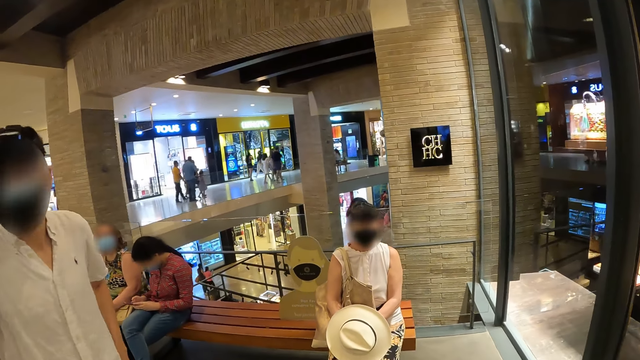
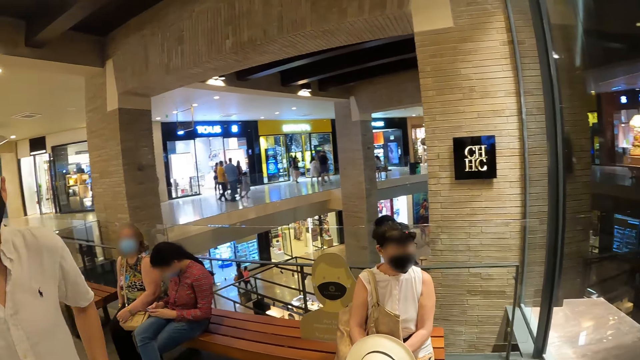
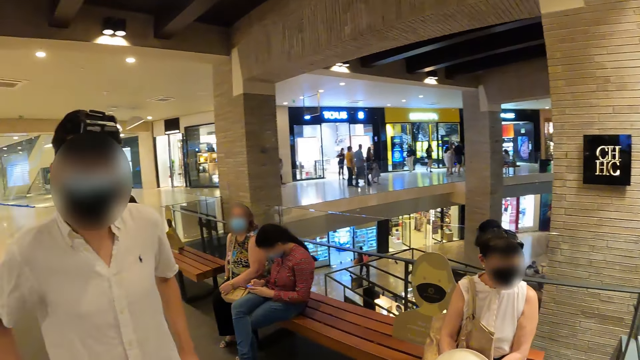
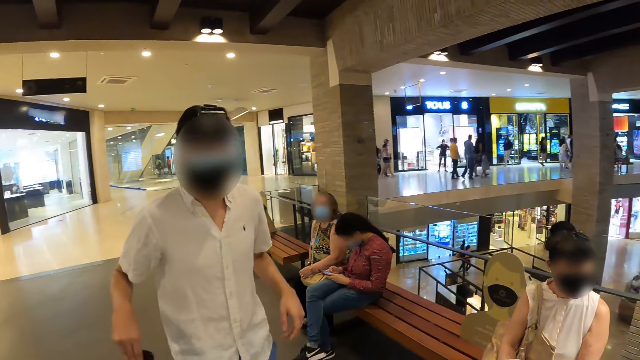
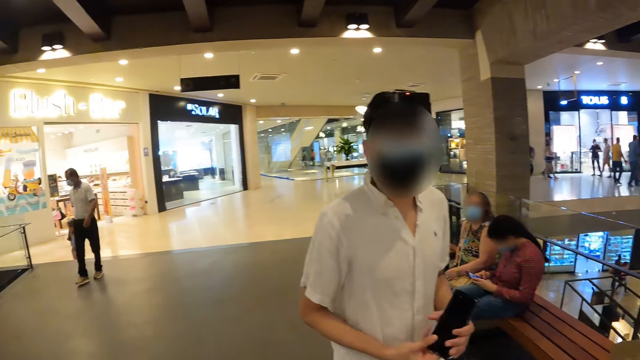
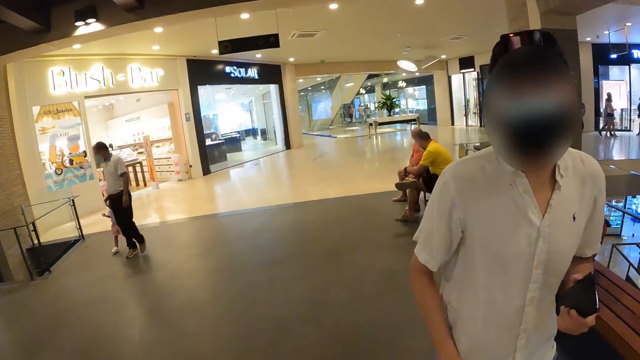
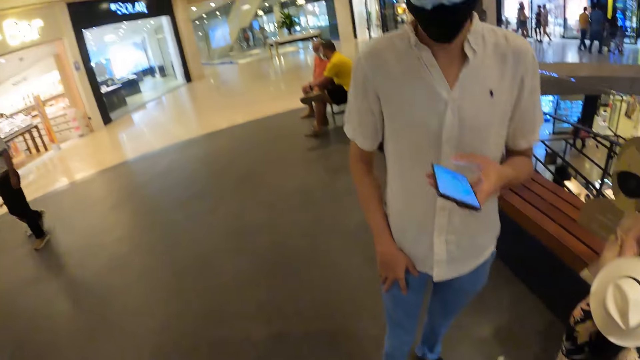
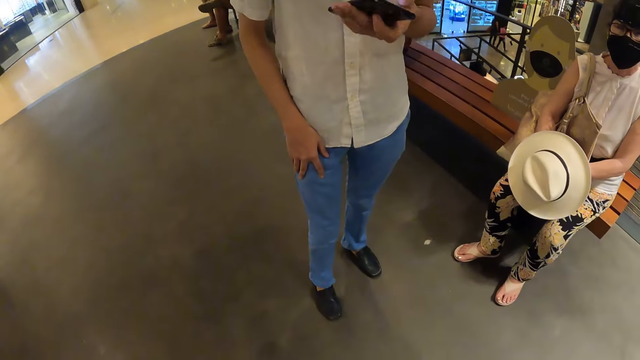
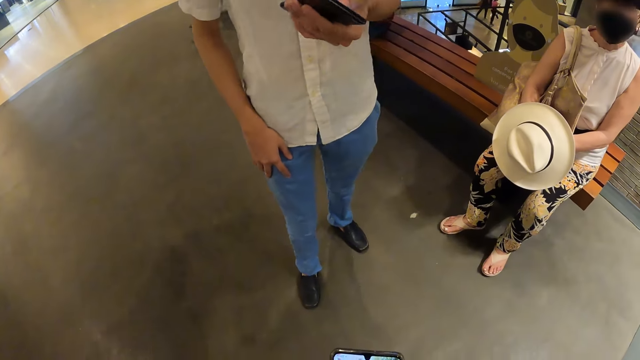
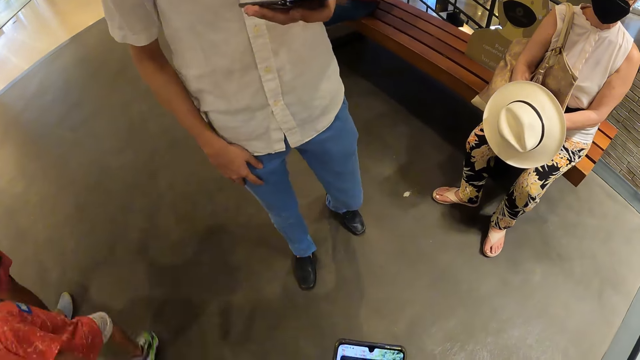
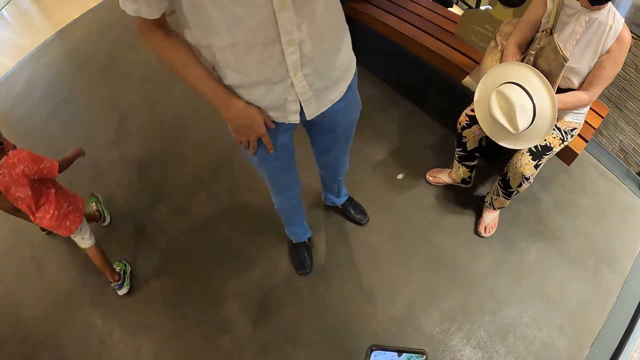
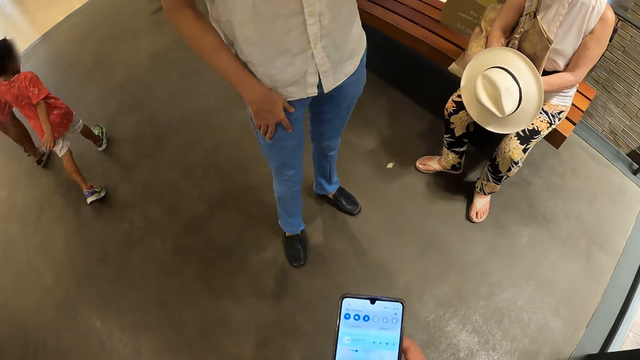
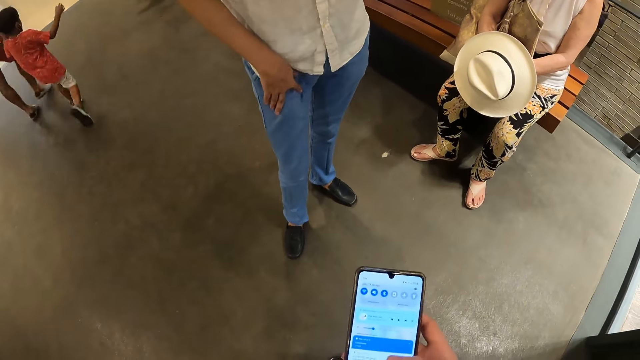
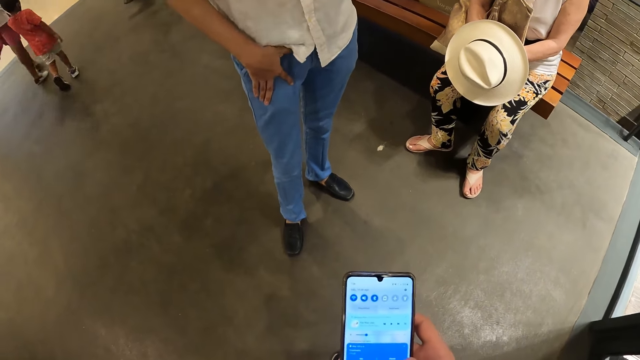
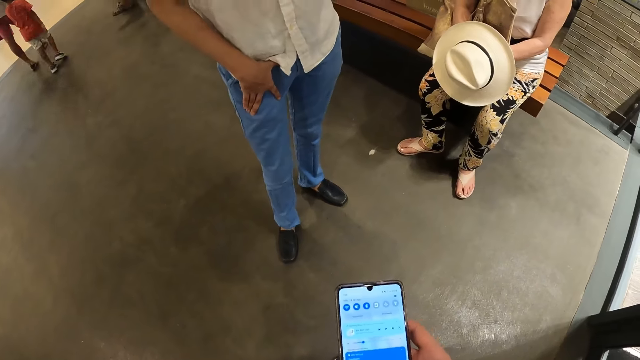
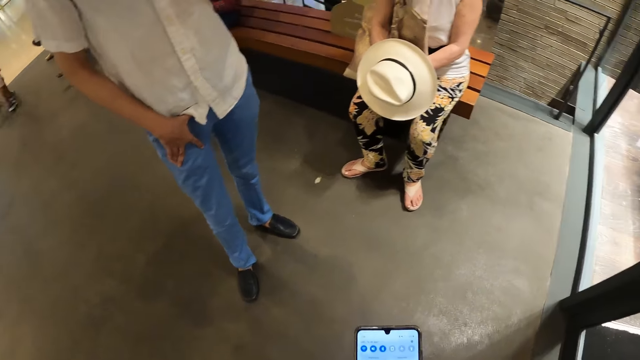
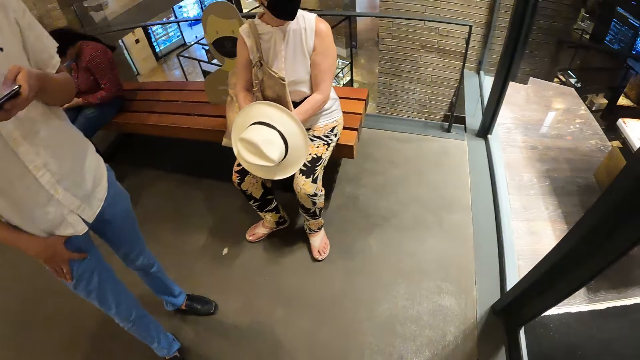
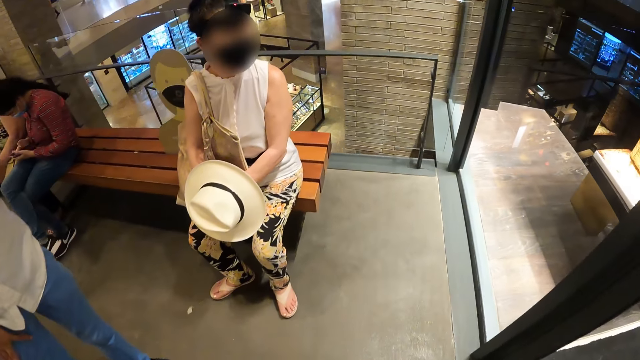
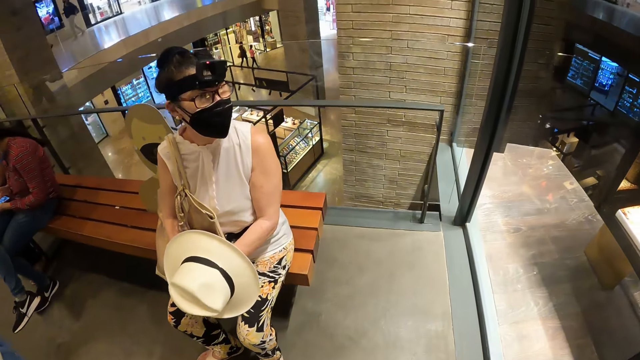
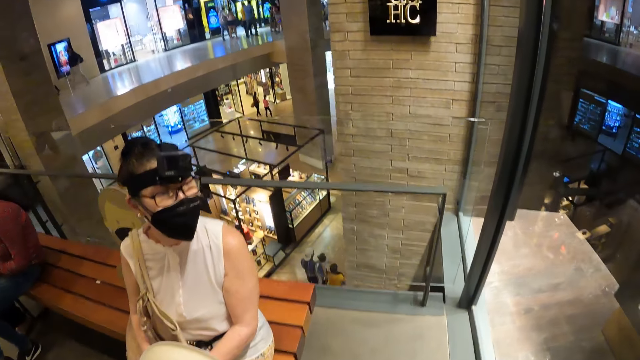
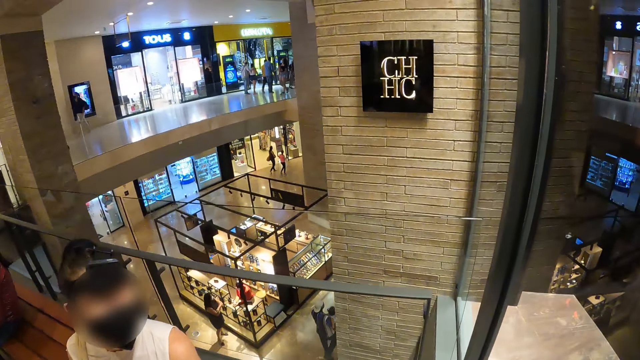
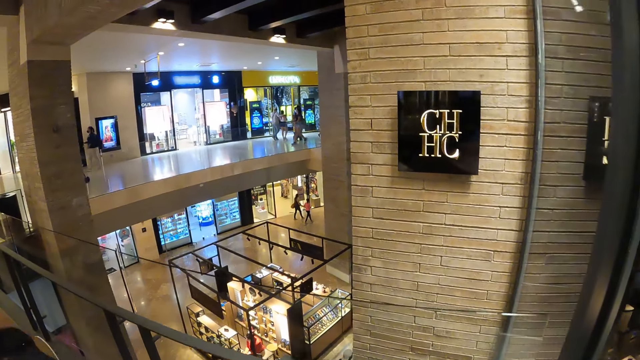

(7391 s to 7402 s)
A man interacts with the camera wearer. The man removes a phone from his pocket with his right hand, passes the phone from his right hand to his left hand, and holds the phone. The man operates the phone with his left hand. The camera wearer operates a phone with his right hand. He walks around a mall.

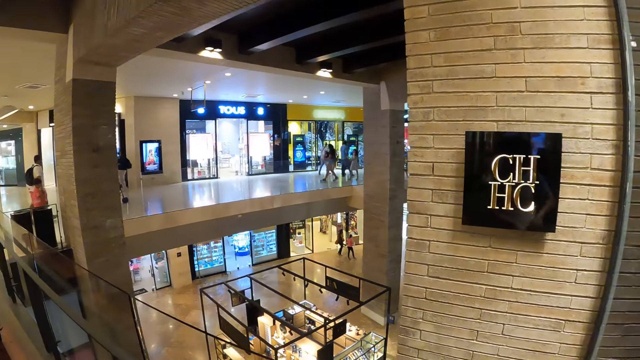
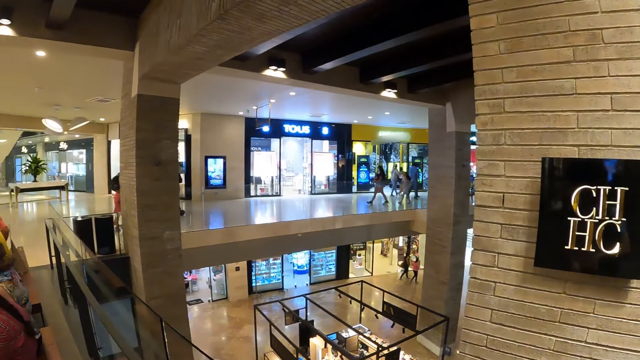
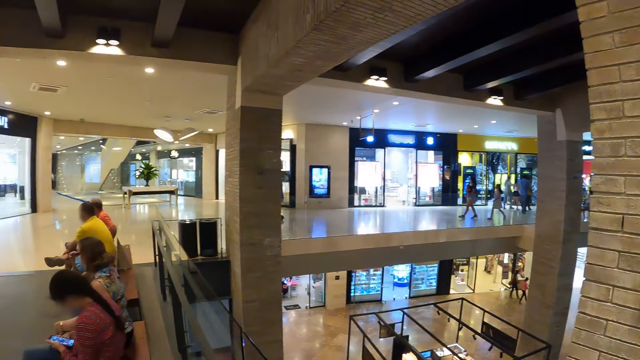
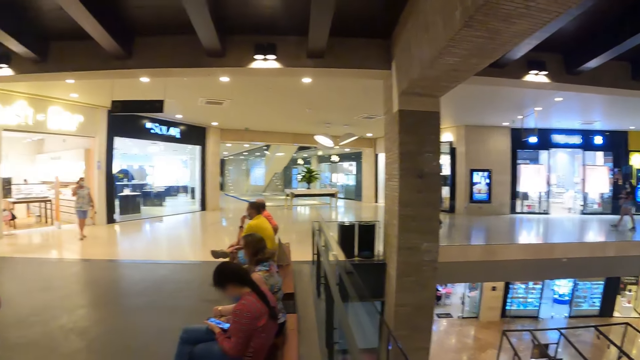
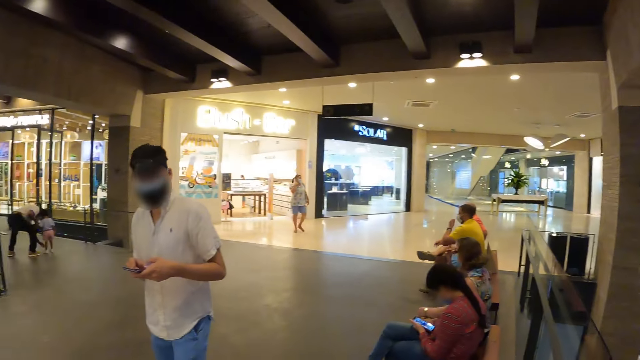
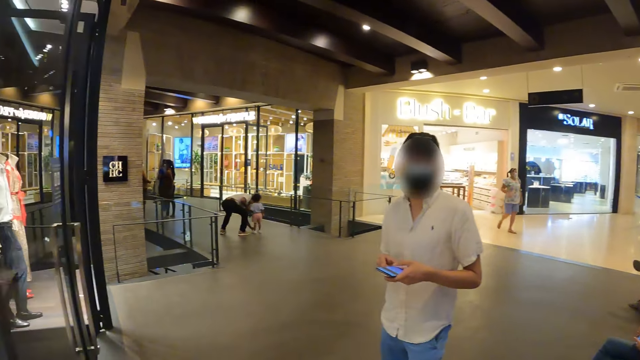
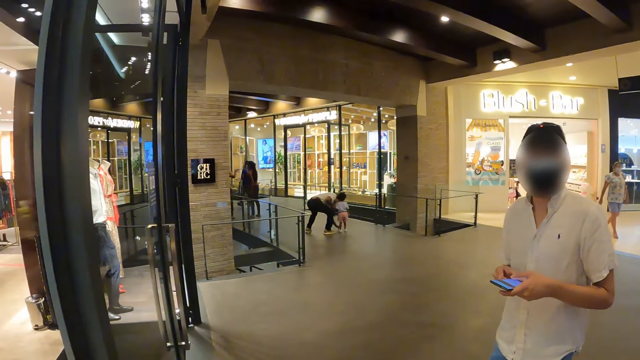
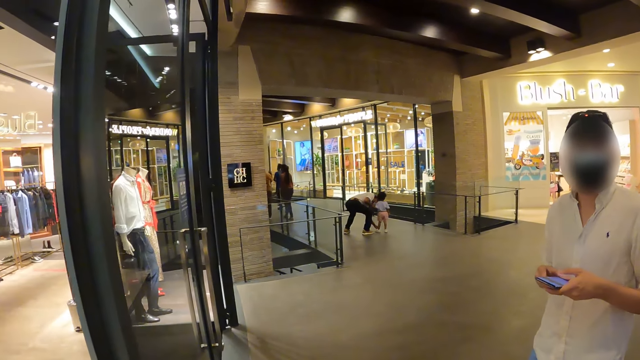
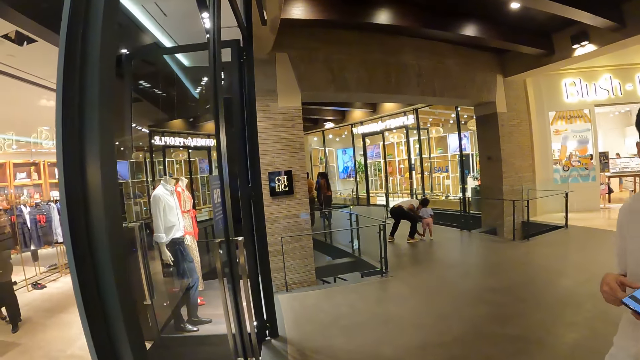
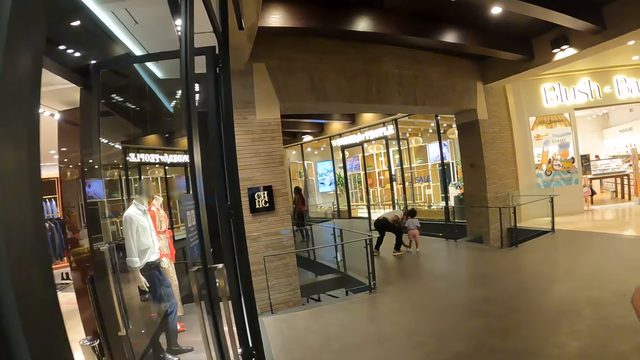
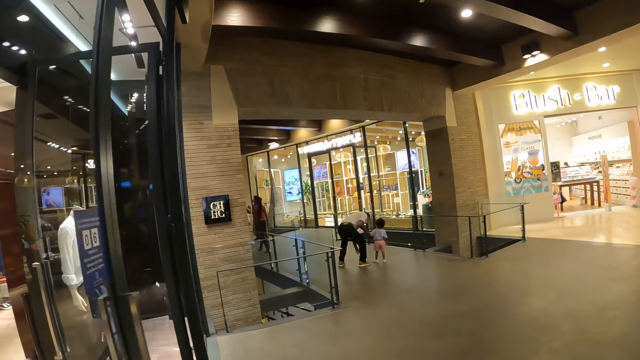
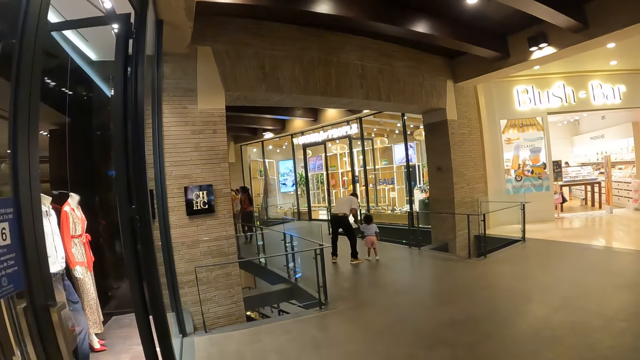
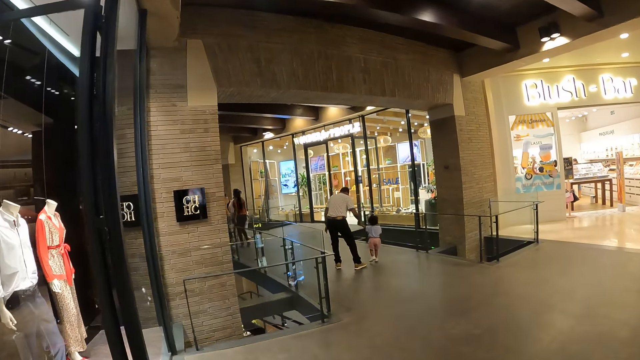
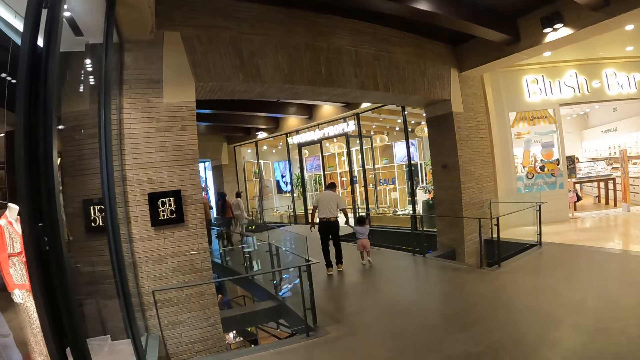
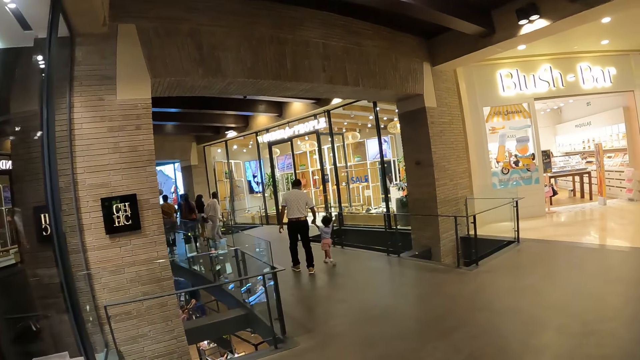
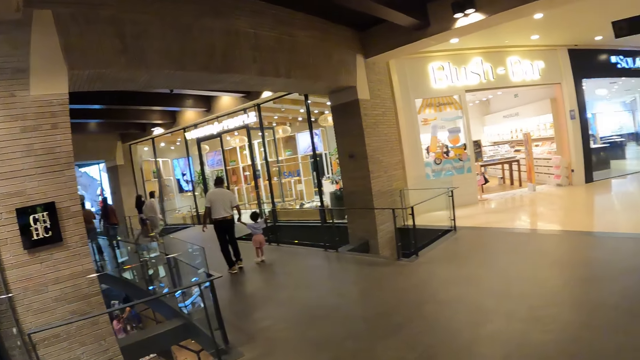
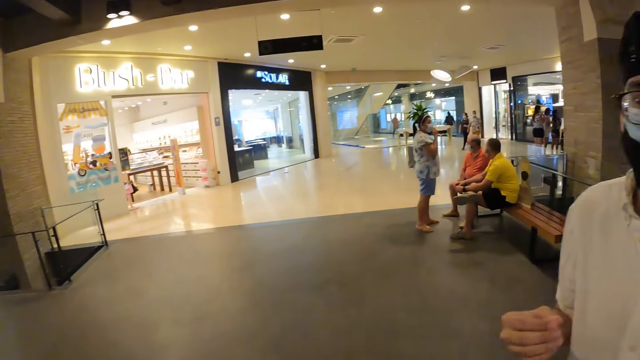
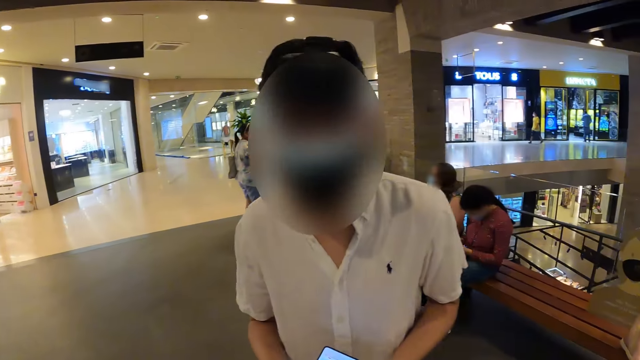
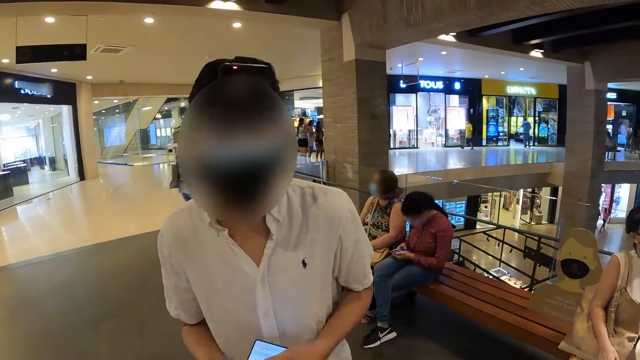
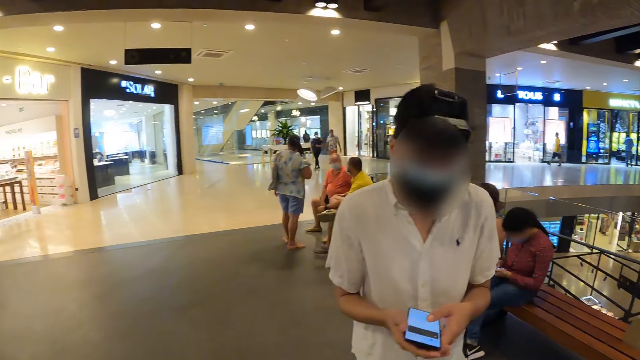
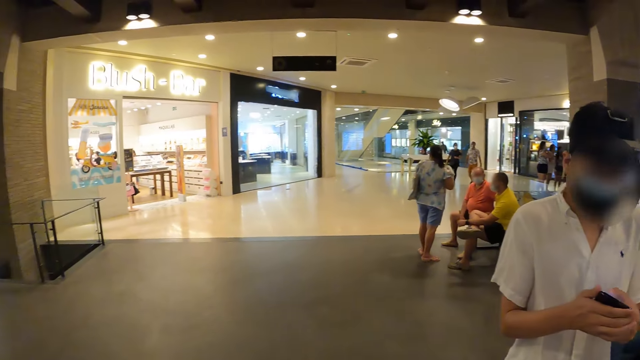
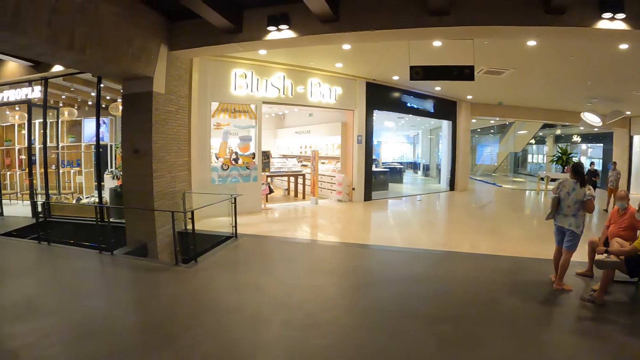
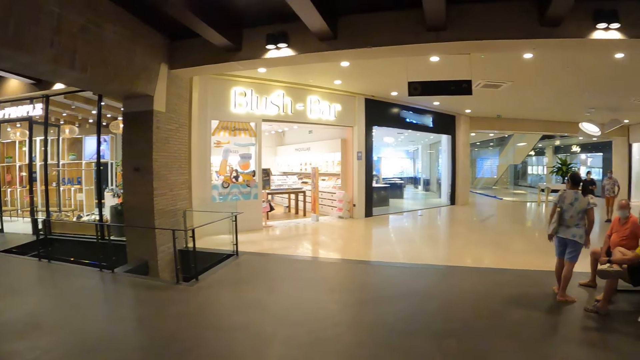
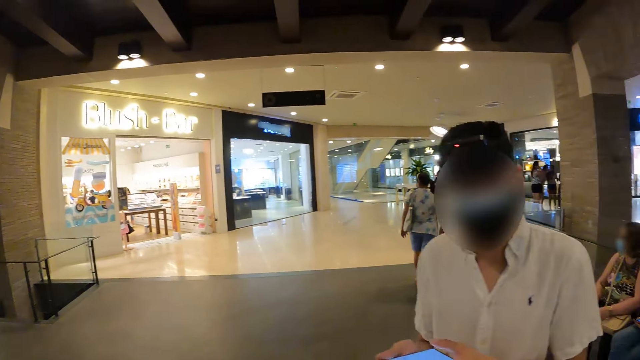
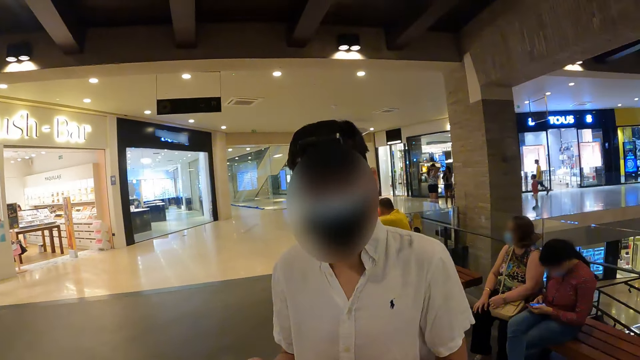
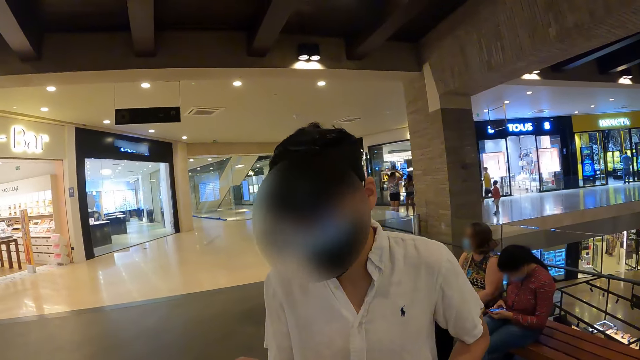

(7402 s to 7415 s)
The camera wearer looks around a mall. A man operates a phone with both hands. The camera wearer interacts with the man. They walk around the mall. The man interacts with the camera wearer. The camera wearer looks around the mall.
